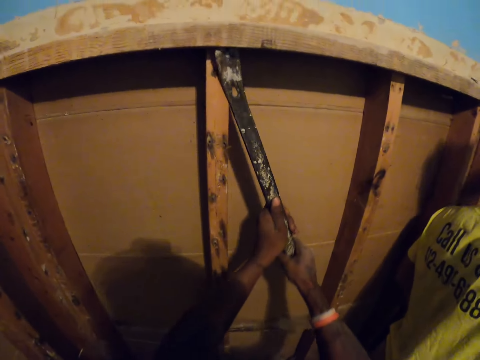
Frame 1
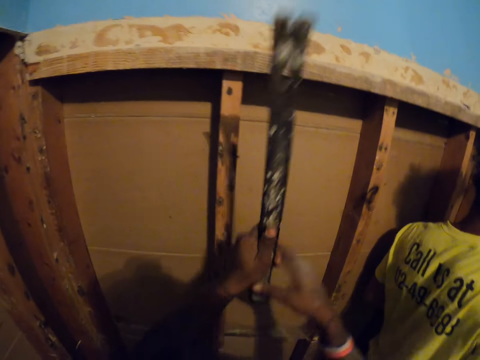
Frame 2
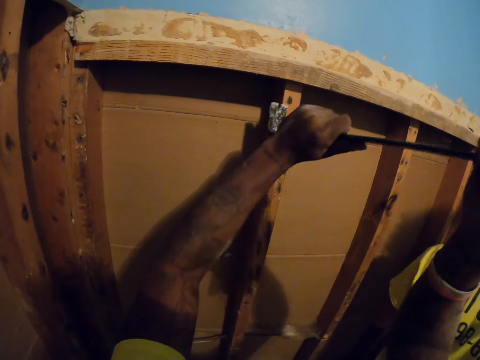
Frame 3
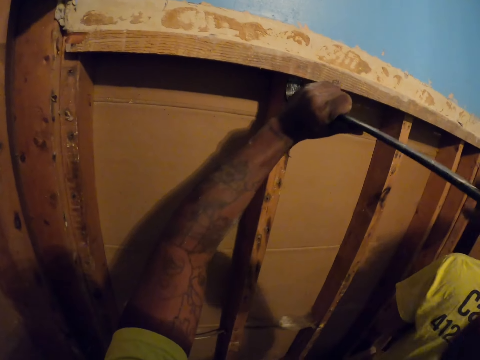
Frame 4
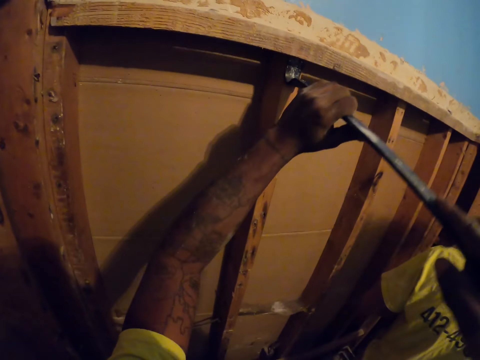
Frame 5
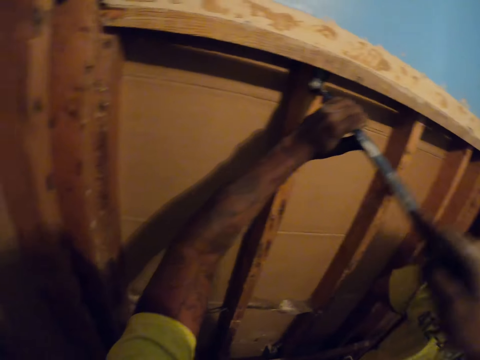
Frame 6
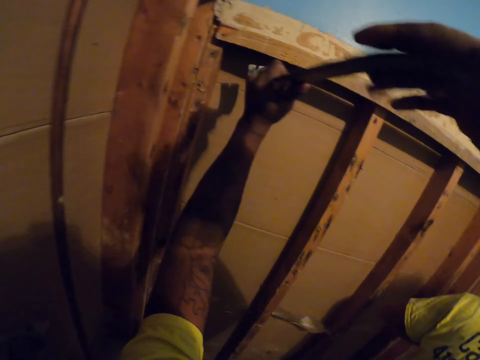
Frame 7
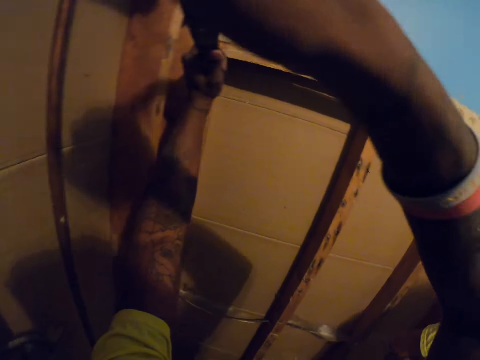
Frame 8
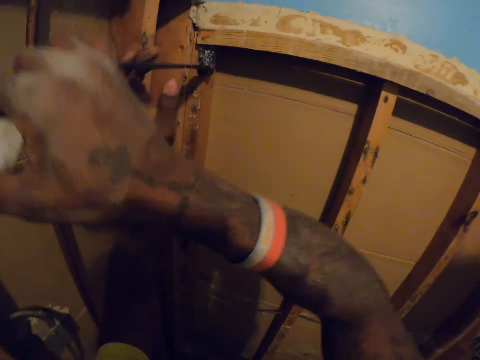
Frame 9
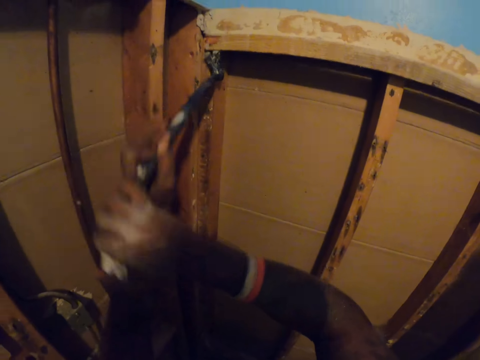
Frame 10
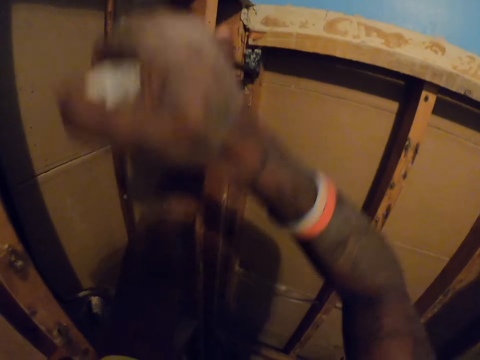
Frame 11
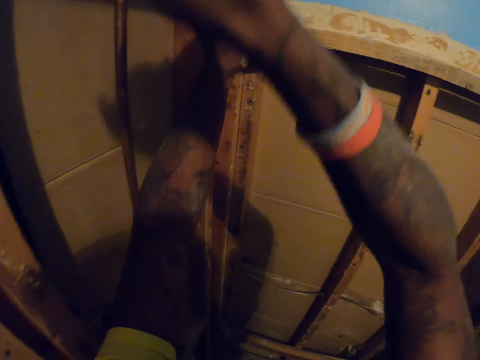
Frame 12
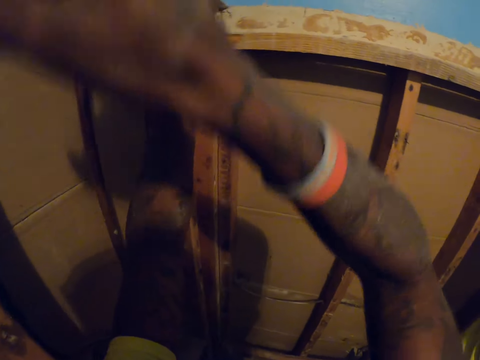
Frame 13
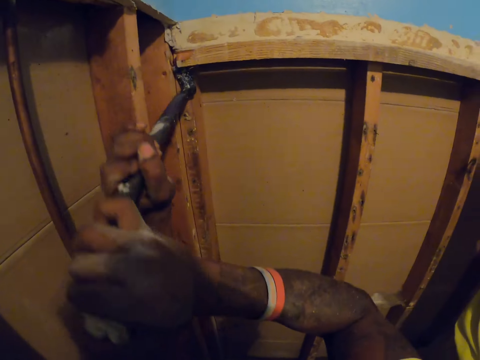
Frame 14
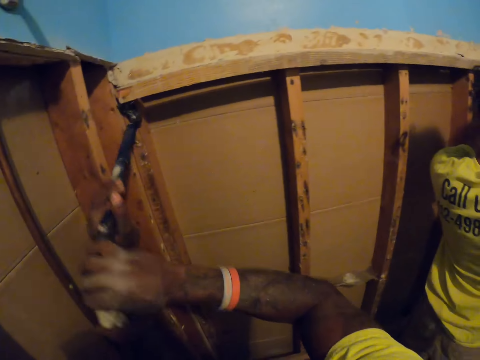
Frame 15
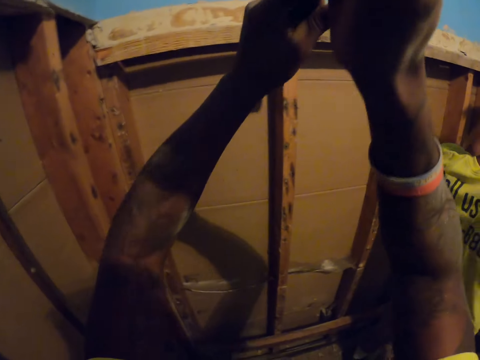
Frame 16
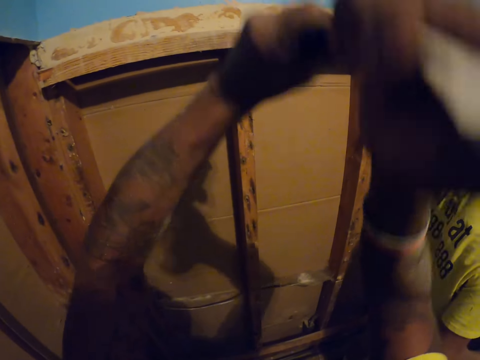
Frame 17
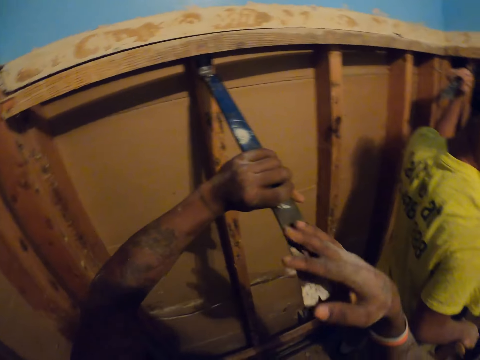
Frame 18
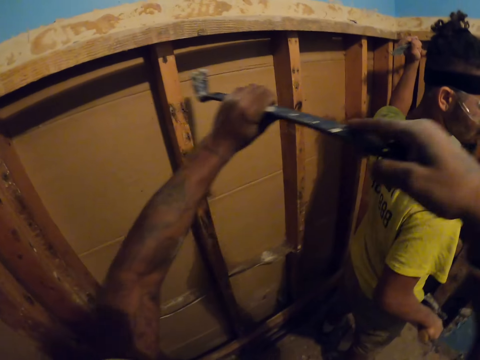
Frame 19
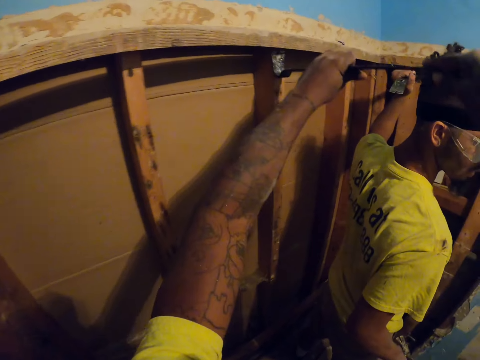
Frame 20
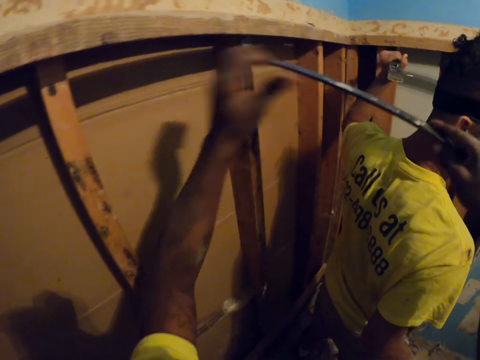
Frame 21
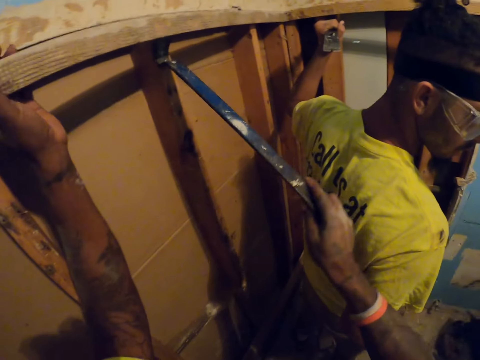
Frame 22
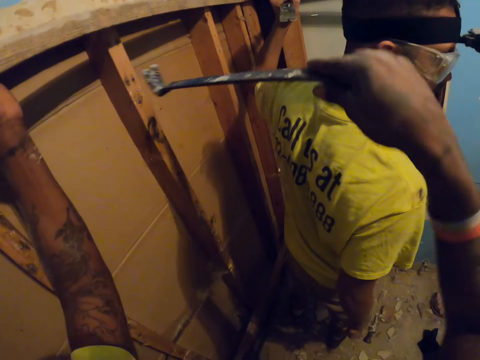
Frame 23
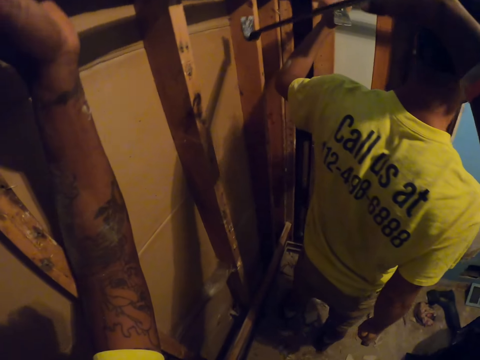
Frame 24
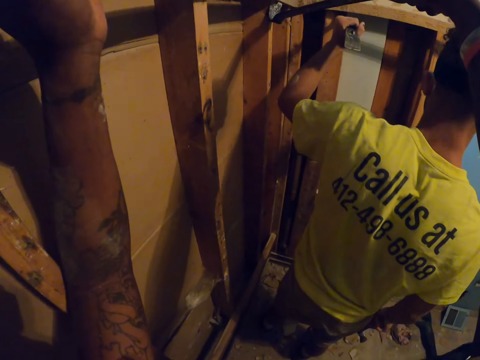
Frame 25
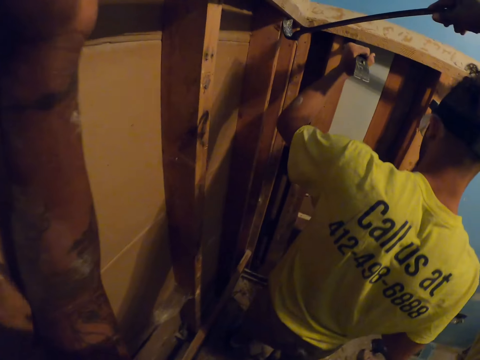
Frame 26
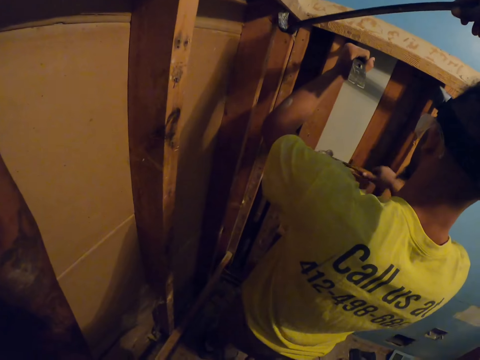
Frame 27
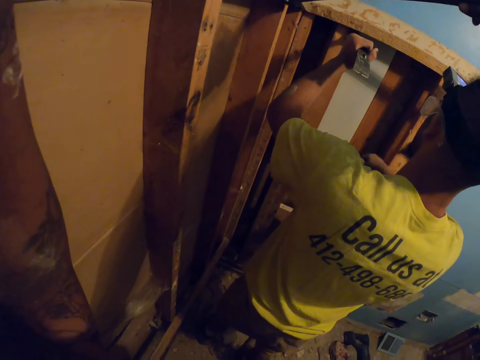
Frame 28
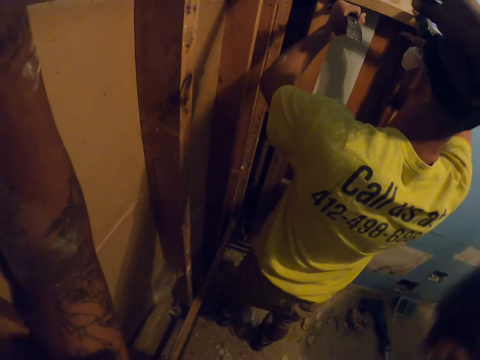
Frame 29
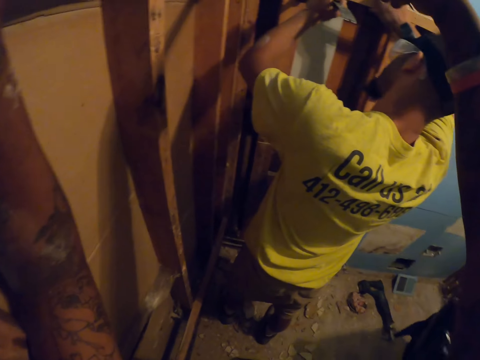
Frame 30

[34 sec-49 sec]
The camera wearer tries ripping a nail from another wood on the wooden structure with the ripping bar or metal bar. He turns the bar of the ripping bar to the hook side. He tries ripping a nail from a wood on the wooden structure with the ripping bar. He loosens the wood with the metal bar. He places the ripping bar on a joint in the wooden structure. He shifts the tops of the wooden structure with the ripping bar from one joint. He tries to remove a wood from the wooden structure from another joint. He tries to remove a wood from the wooden structure from a third joint. He holds the wood with his left hand. He places the ripping bar on a fourth joint in the wooden structure.

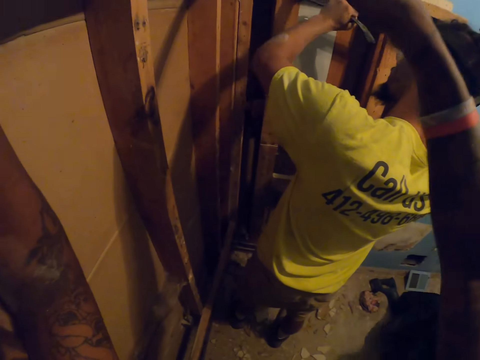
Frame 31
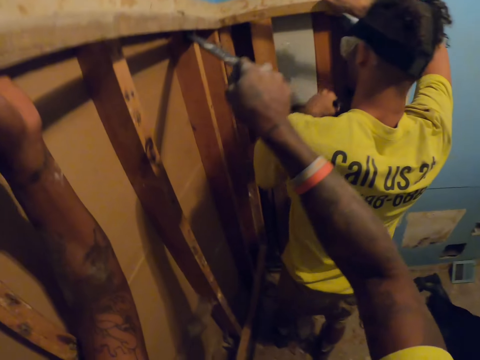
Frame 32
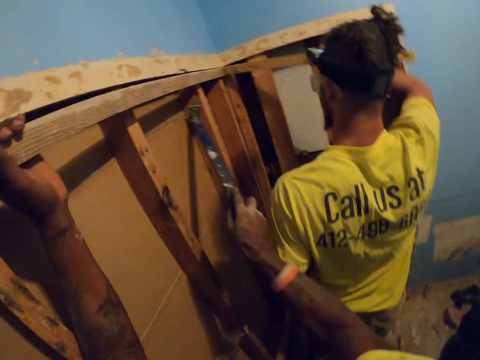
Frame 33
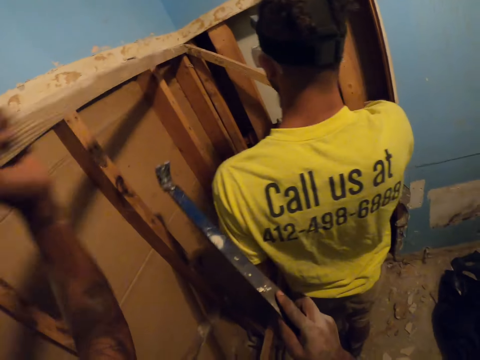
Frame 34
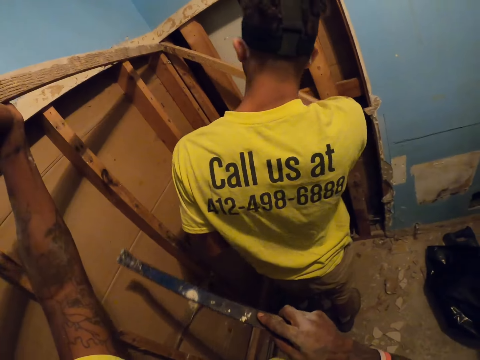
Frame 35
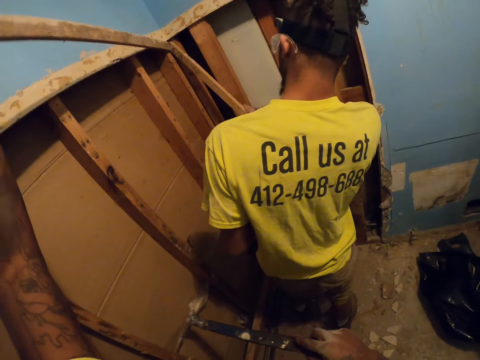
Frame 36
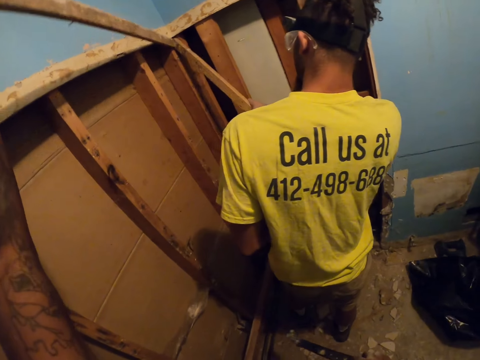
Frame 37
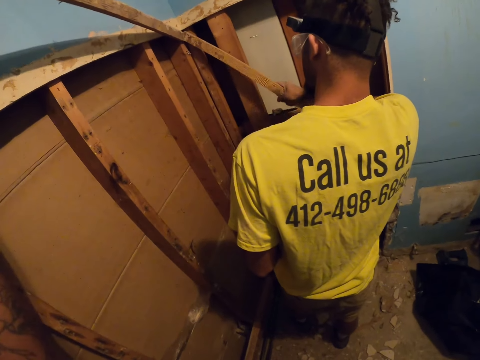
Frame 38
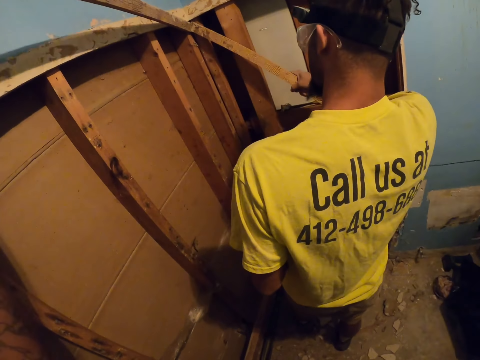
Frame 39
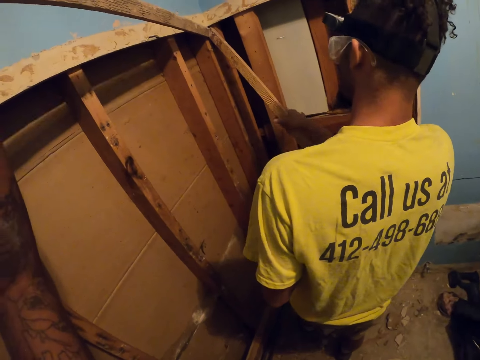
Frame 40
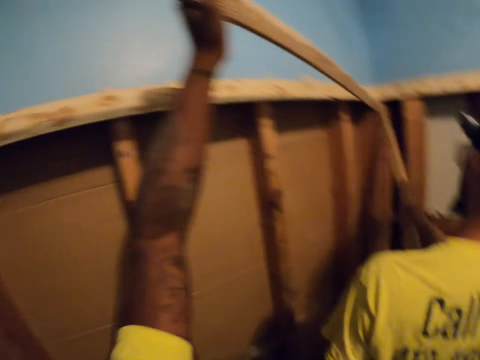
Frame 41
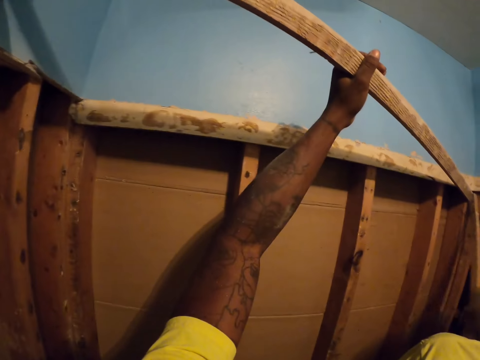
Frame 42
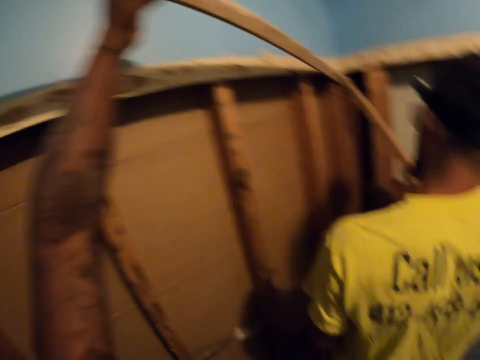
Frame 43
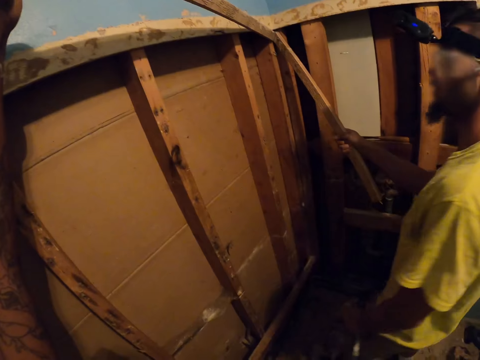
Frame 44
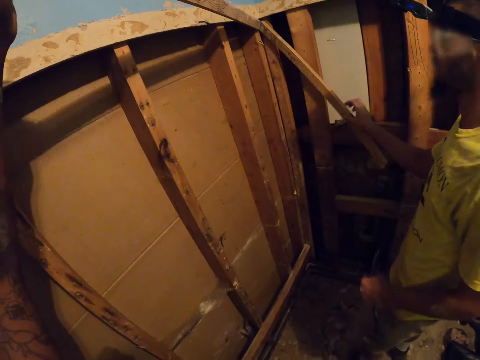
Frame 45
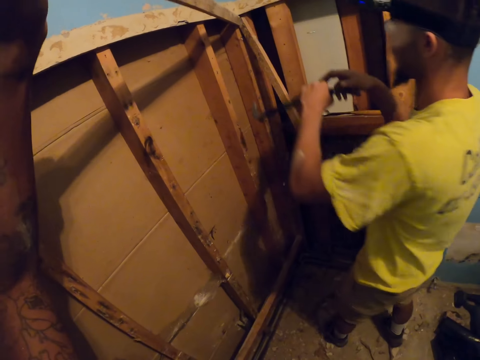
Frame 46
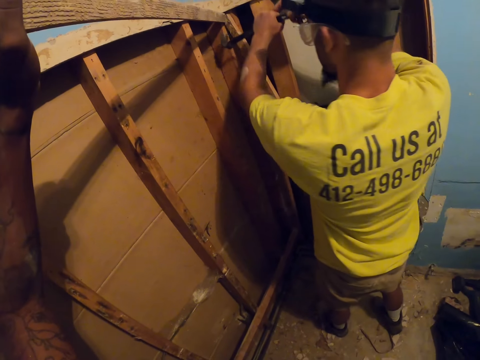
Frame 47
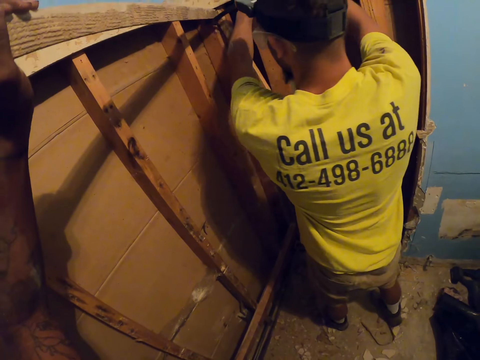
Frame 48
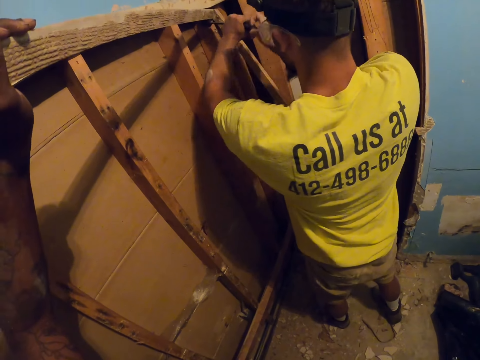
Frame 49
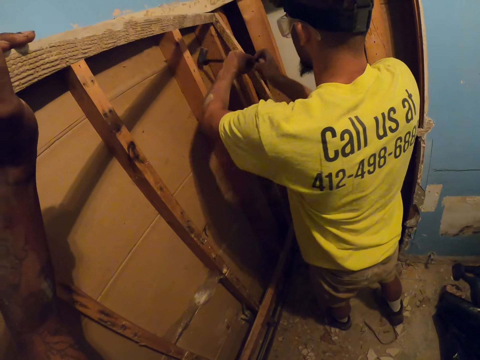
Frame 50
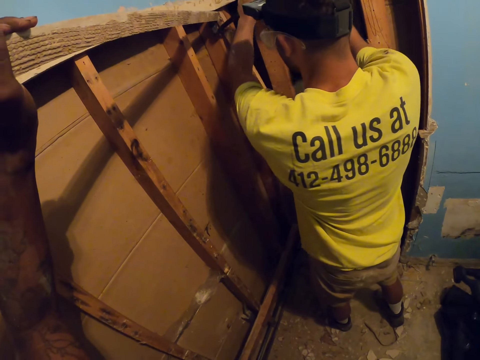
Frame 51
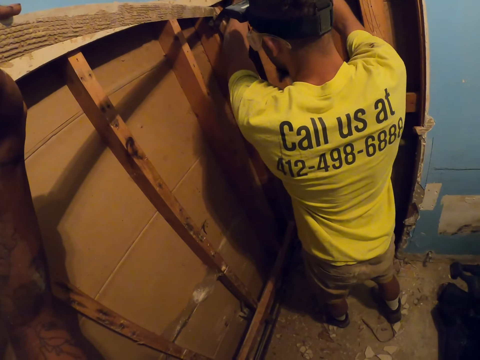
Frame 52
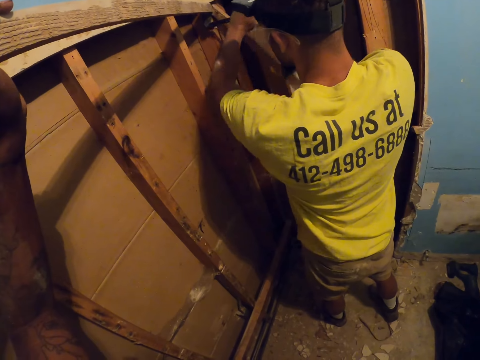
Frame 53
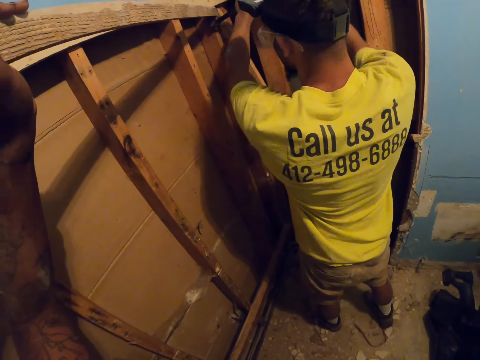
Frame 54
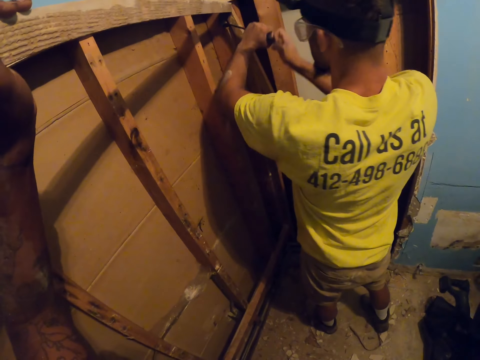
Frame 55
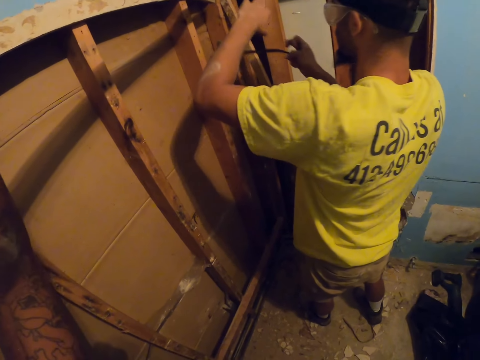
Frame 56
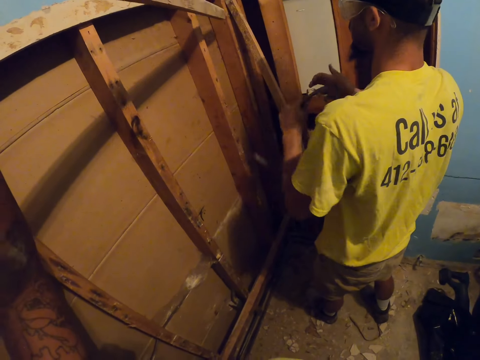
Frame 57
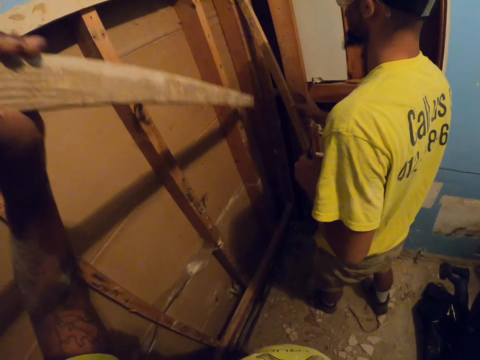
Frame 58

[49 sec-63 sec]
The camera wearer tries to remove the wood with the ripping bar from the fourth joint. The carpenter removes a wood from the wall. The carpenter holds a wood on the wooden structure. The camera wearer tries to detach the wood from the wooden structure with his left hand. The carpenter holds his wood against the camera wearer's wood. The camera wearer unhooks the wood from the wall with a hammer. The carpenter uses his ripping bar to detach the camera wearer's wood from the wooden structure. The carpenter lowers the hammer.
